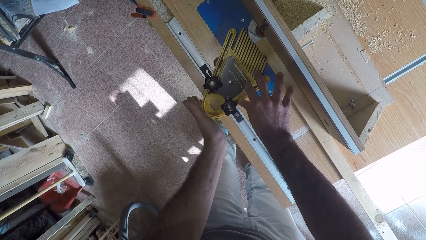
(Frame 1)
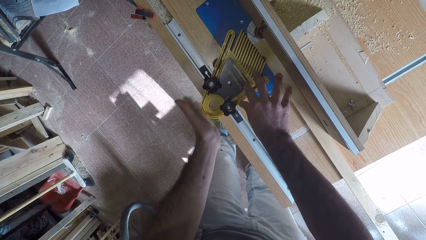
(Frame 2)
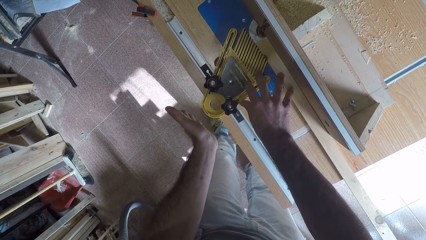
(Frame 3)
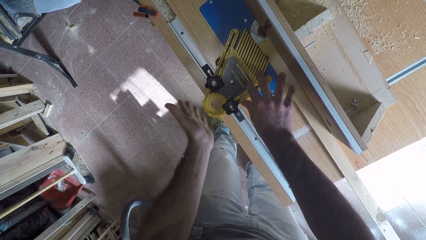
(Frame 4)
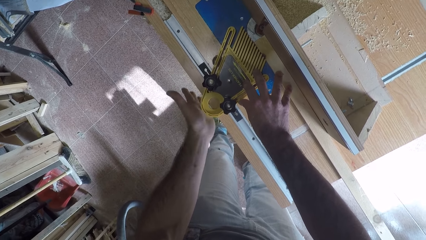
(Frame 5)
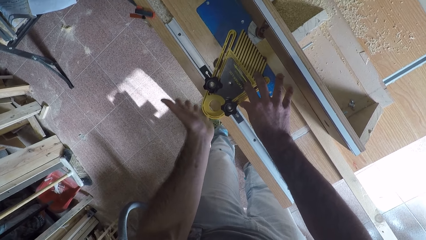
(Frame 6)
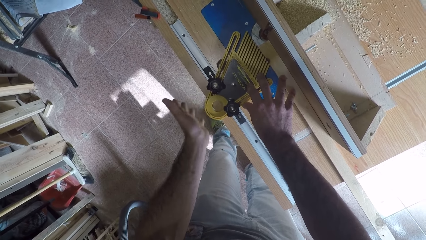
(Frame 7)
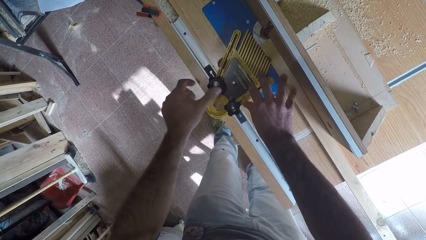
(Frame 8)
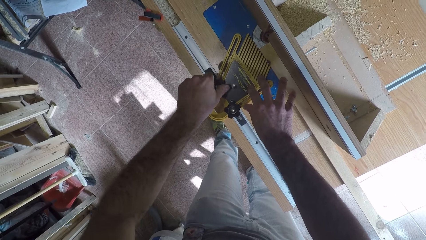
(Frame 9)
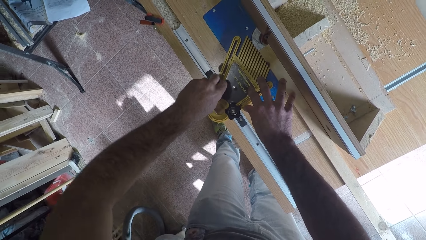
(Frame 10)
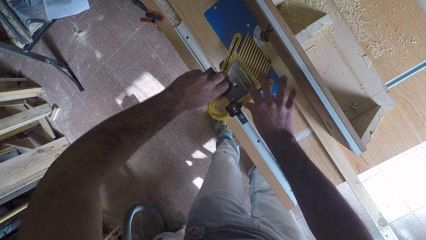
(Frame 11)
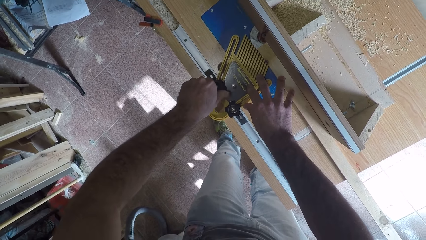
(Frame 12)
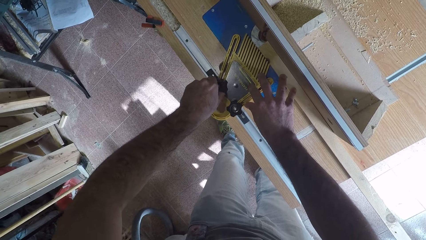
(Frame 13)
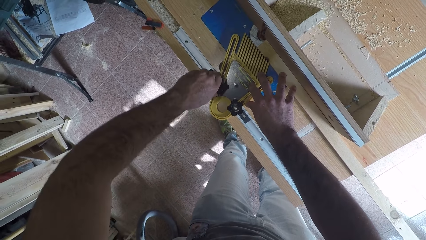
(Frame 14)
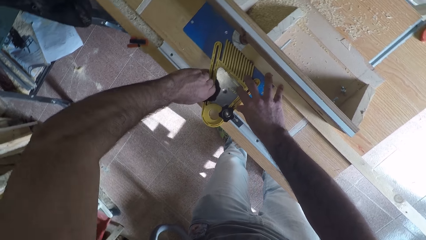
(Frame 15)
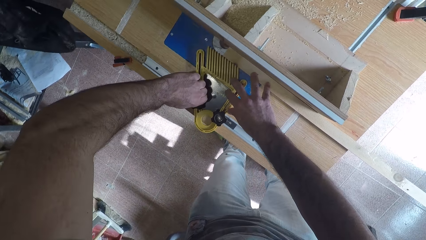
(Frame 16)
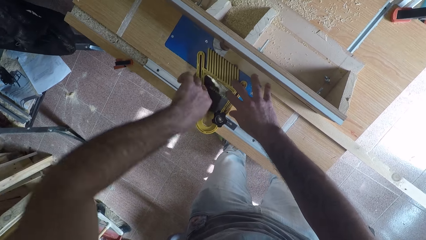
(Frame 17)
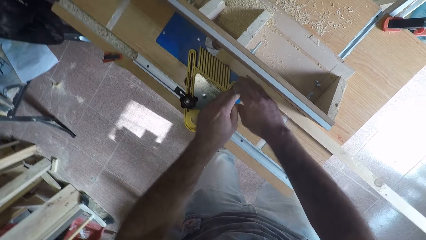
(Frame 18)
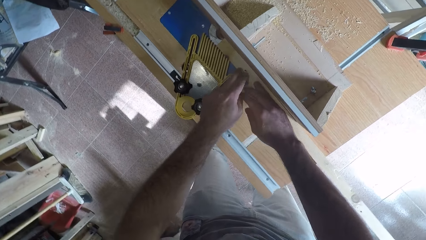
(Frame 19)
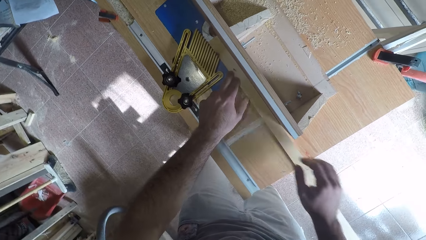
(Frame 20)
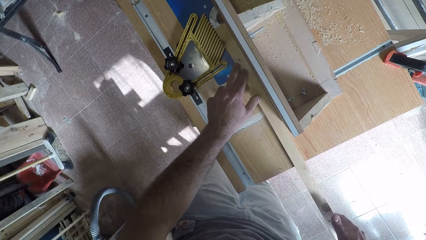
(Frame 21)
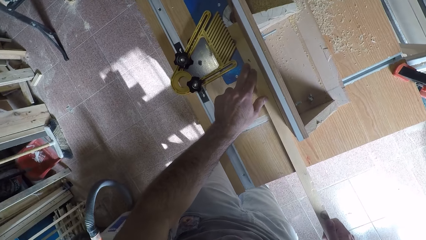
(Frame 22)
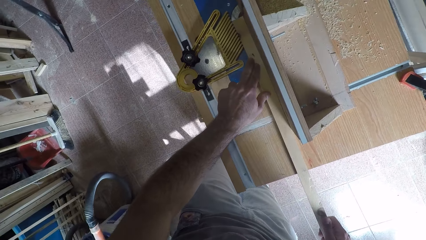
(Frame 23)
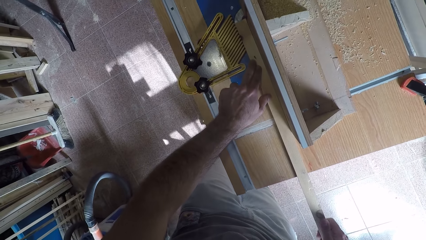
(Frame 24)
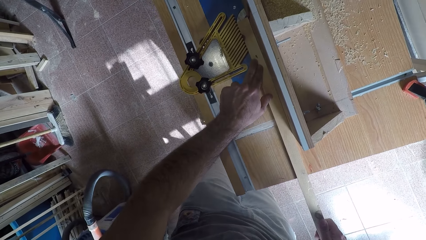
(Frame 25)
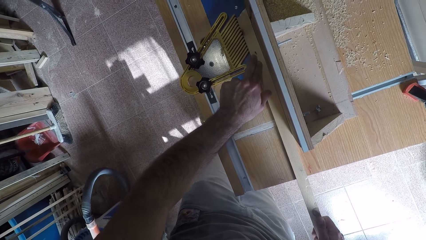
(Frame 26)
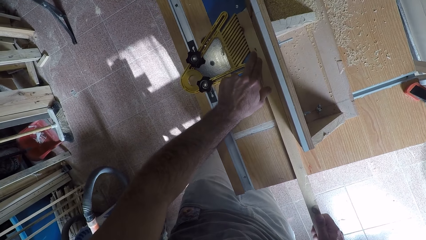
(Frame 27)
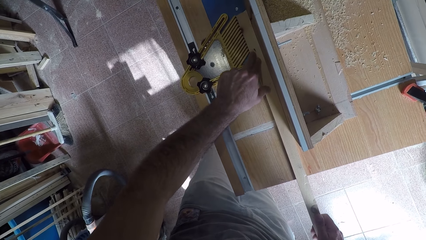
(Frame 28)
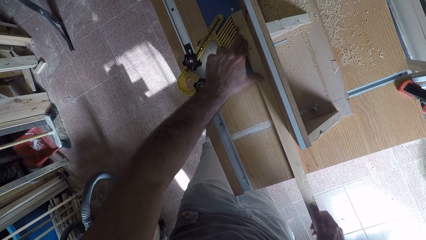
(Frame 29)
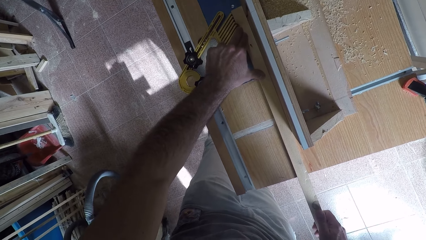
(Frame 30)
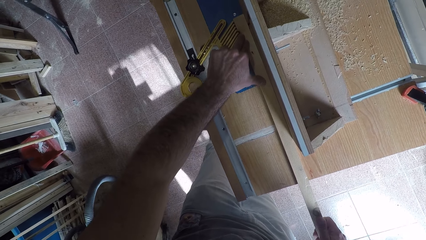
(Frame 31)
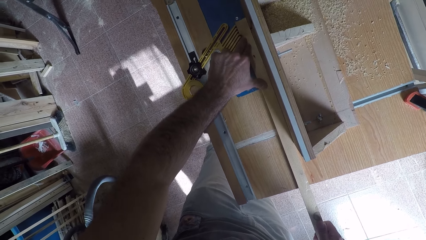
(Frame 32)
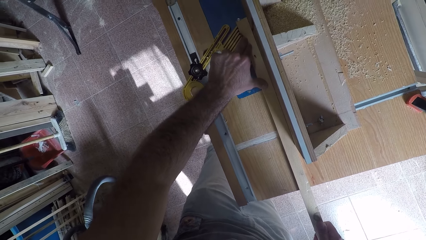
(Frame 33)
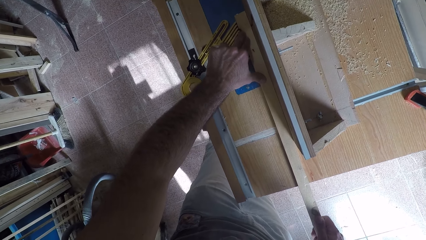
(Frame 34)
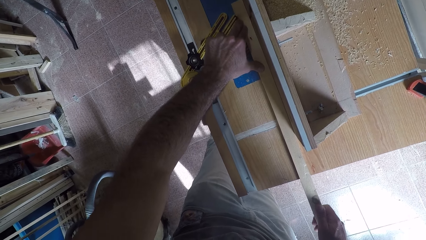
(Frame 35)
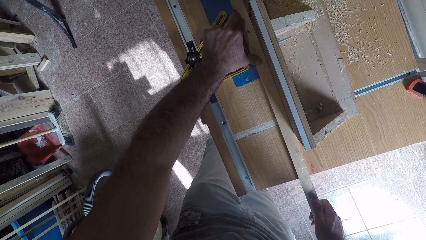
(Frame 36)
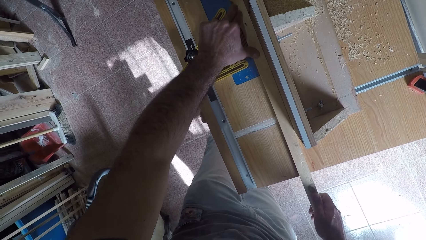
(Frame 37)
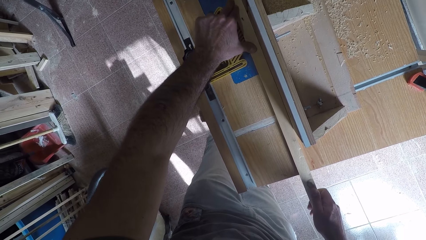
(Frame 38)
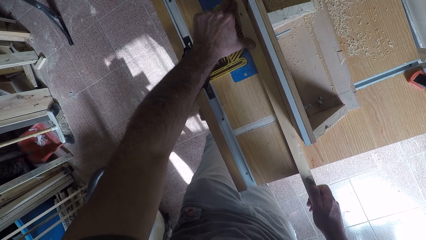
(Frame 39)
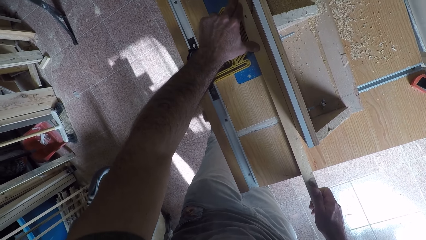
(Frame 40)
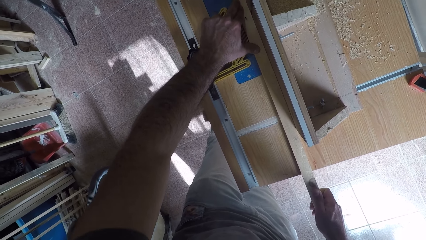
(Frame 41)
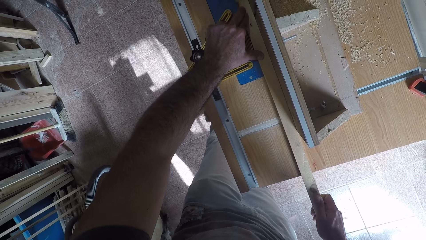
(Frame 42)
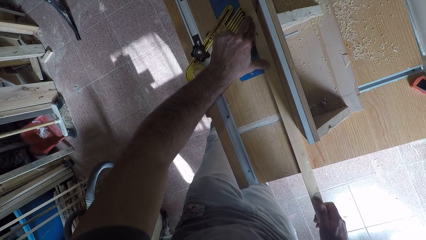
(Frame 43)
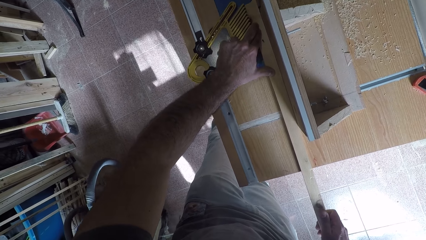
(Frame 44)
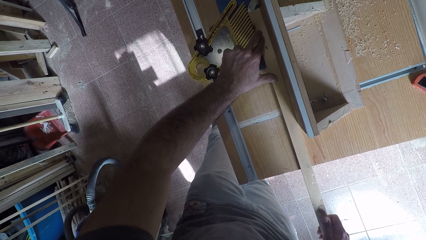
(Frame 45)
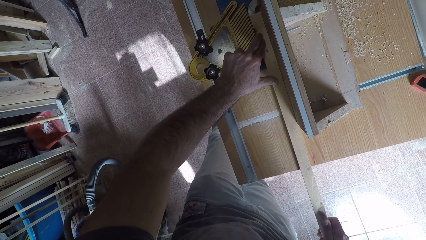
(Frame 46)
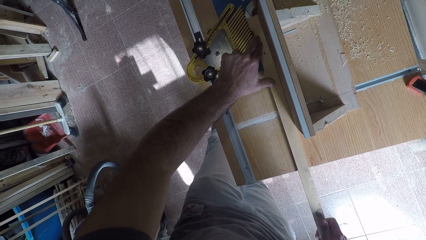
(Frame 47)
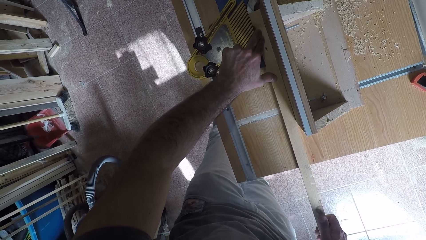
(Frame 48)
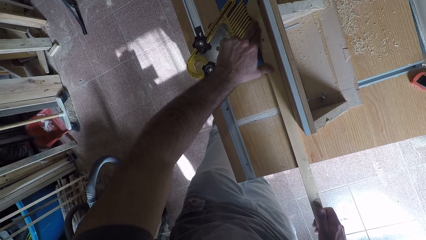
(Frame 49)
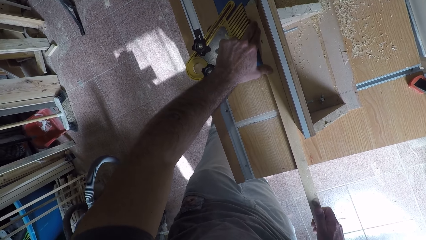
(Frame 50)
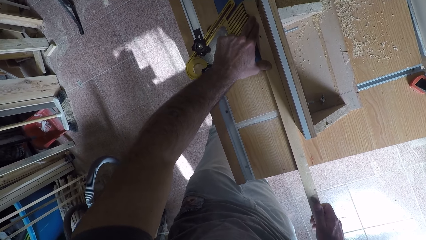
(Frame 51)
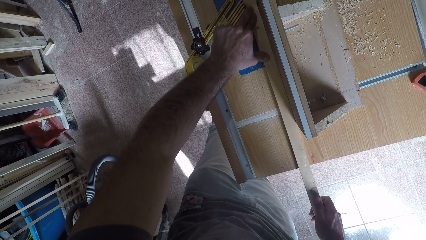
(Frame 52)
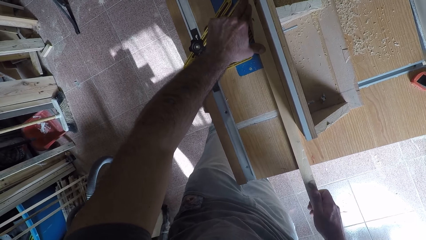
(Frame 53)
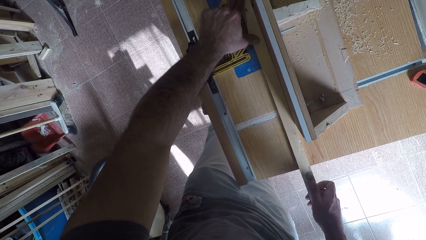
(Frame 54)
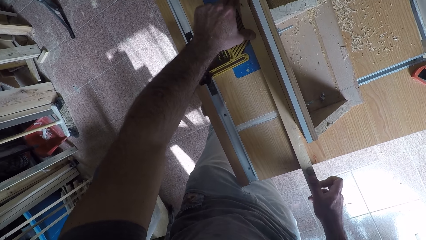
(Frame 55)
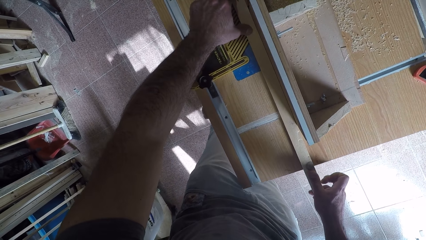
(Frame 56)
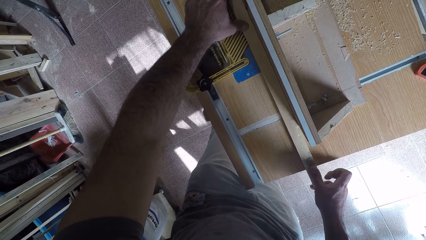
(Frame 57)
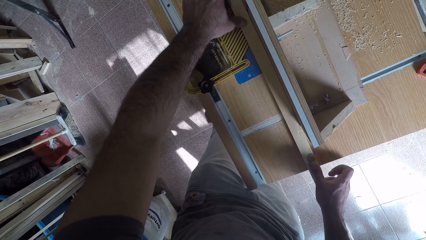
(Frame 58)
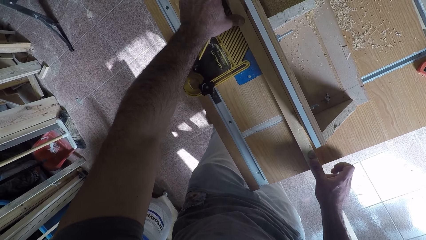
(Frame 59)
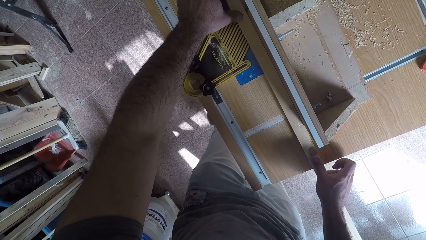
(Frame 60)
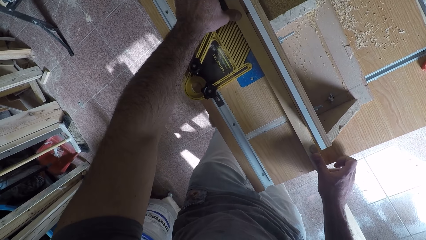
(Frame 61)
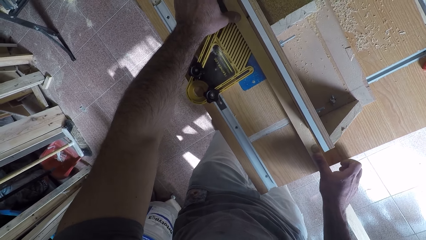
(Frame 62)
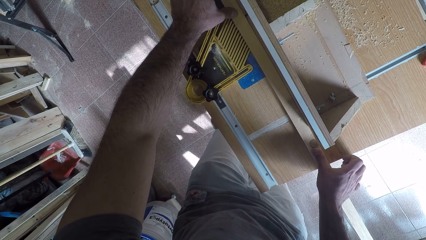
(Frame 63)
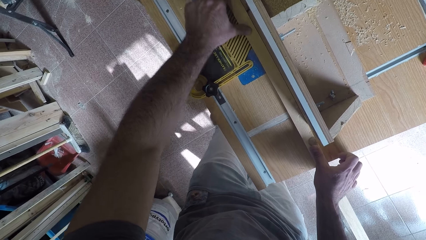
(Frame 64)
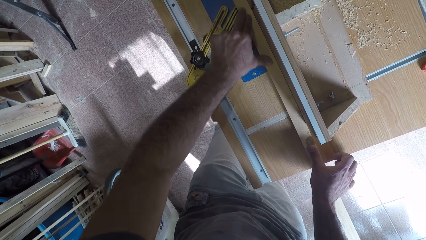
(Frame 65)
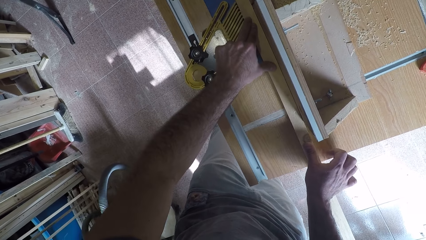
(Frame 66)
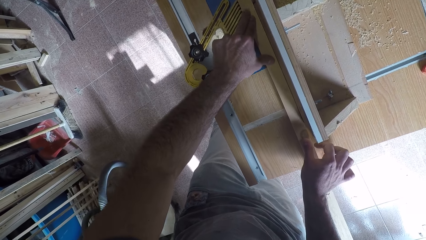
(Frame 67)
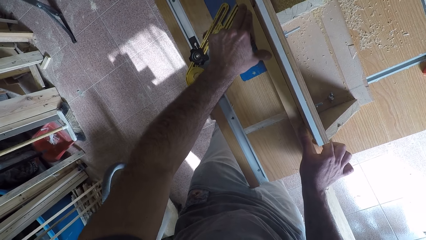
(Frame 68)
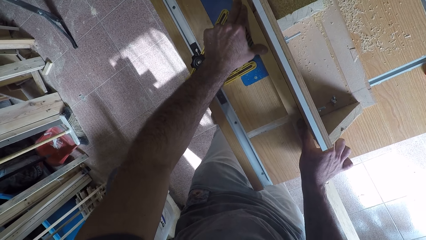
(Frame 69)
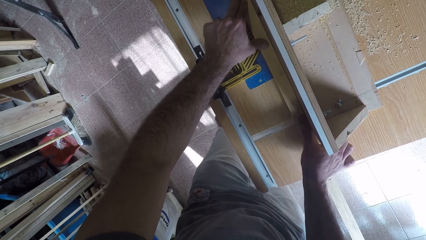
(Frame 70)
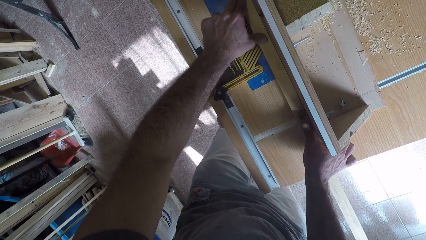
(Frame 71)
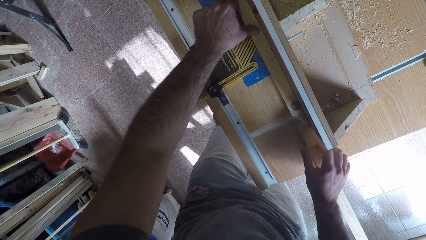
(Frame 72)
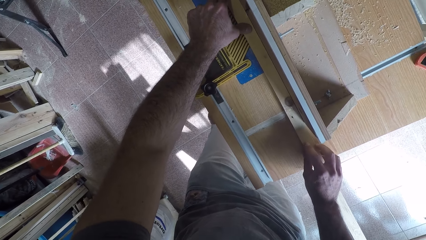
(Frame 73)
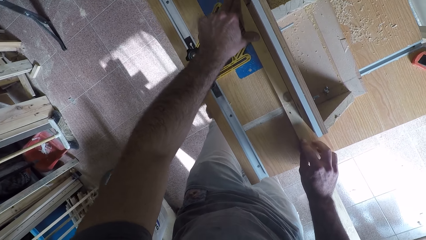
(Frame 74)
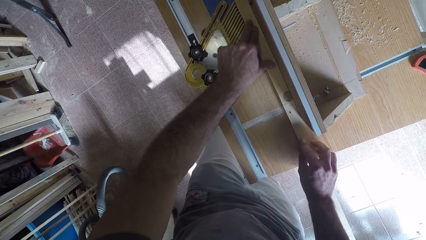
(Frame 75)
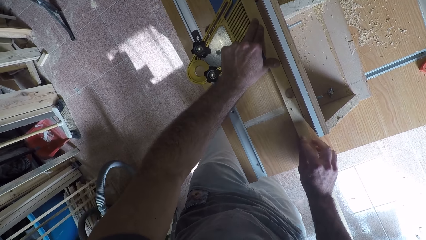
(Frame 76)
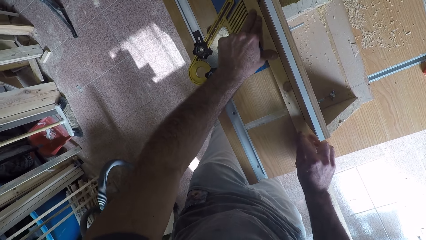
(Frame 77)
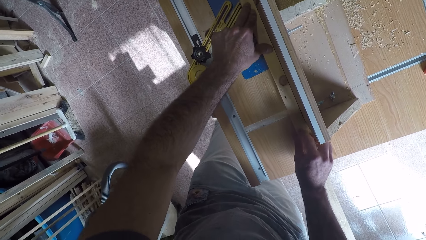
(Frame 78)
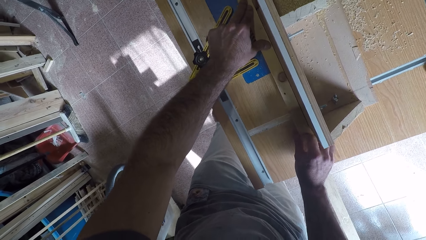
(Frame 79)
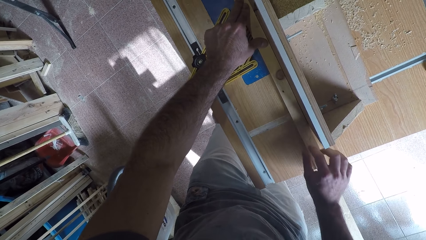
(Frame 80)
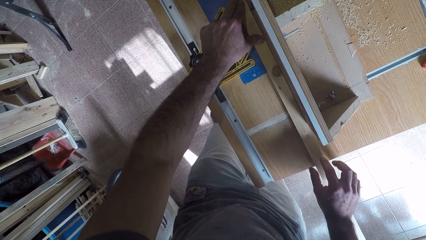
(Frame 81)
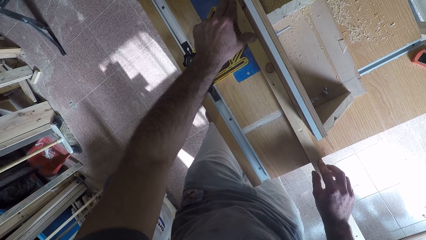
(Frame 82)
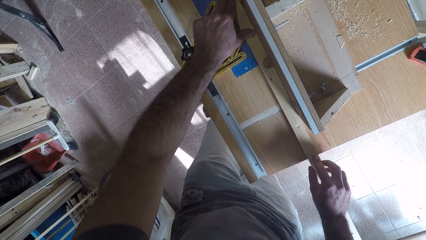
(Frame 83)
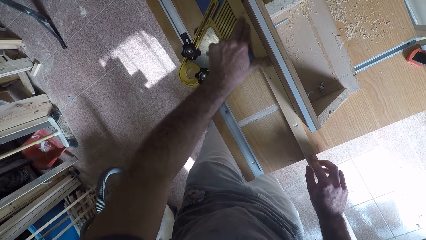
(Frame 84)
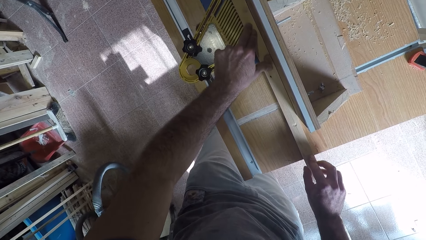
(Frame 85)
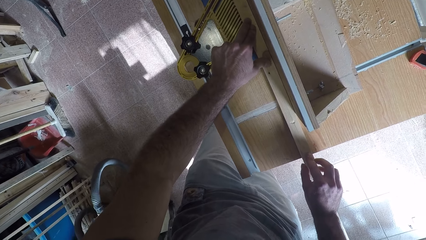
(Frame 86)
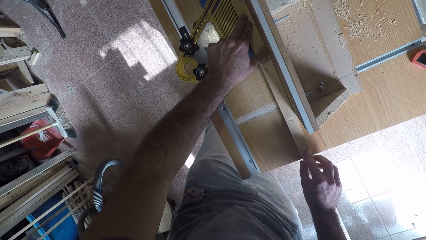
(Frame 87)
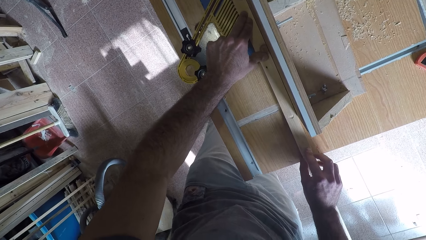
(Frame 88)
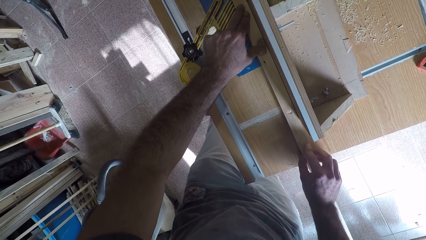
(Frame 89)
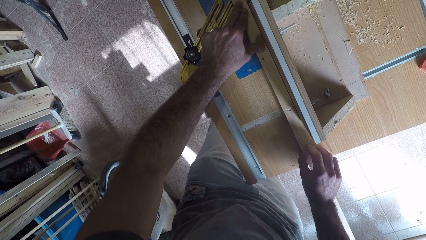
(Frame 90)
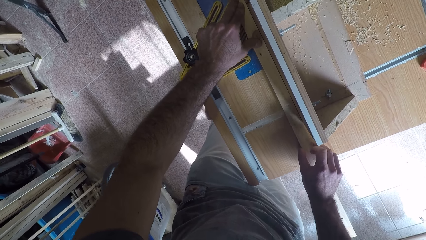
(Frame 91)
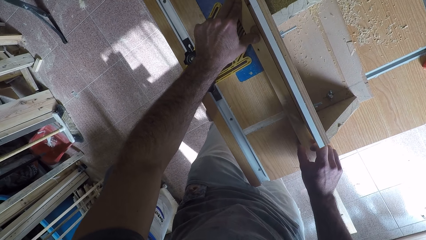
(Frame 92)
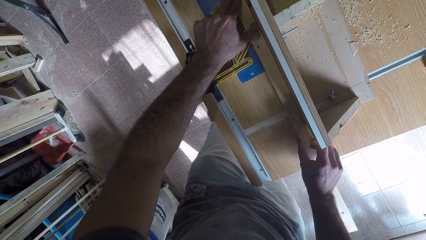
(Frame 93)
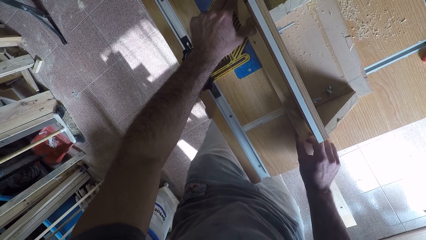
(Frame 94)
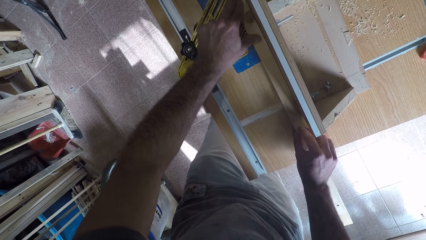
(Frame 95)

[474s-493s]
The camera wearer pushes the feather-loc. He fastens the feather-loc. He places a hand on the wood. He moves his other hand along the wood. He shaves off the excess part of the wood with the wood planer. He glides the wood along the jointer machine. He moves two fingers along the wood. He pulls the wood back. He glides the wood along the jointer machine. He moves his hand along the wood. He moves the other hand along the wood. He moves the other hand along the wood again. He moves the other hand. He moves his hand along the wood.
